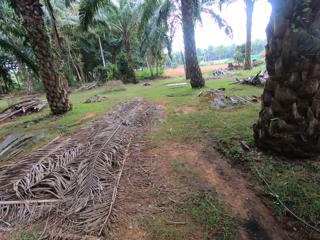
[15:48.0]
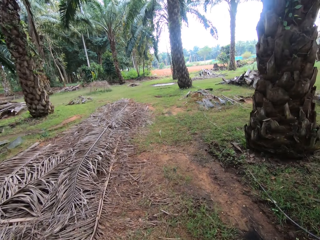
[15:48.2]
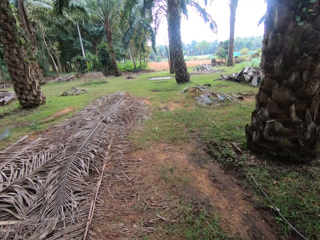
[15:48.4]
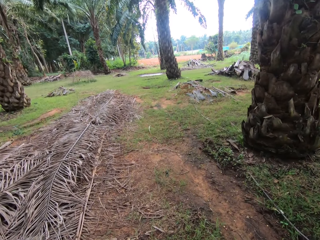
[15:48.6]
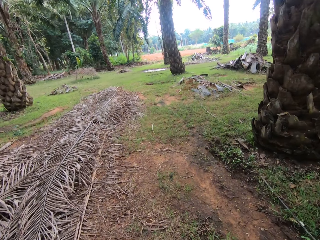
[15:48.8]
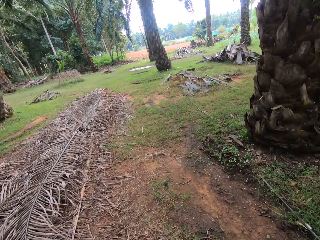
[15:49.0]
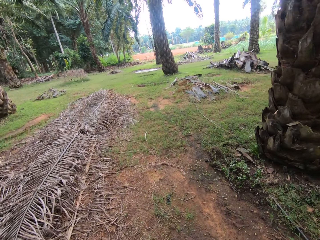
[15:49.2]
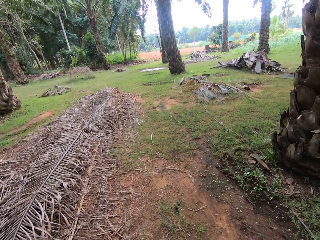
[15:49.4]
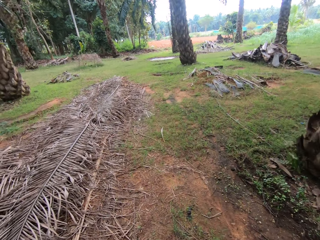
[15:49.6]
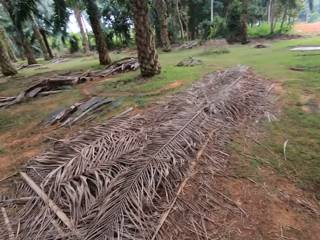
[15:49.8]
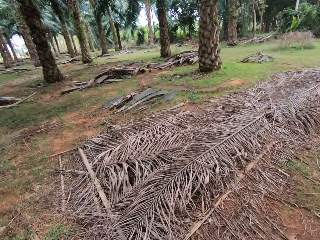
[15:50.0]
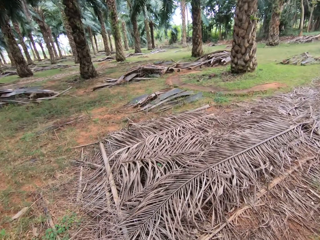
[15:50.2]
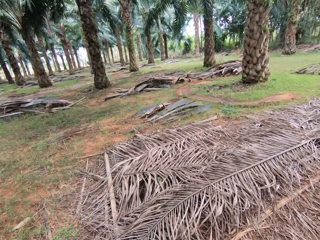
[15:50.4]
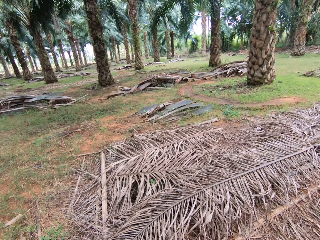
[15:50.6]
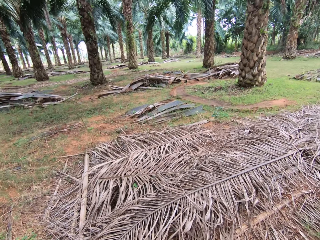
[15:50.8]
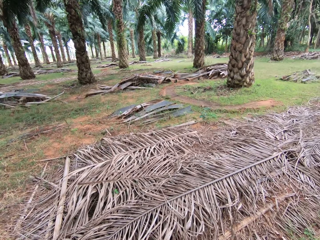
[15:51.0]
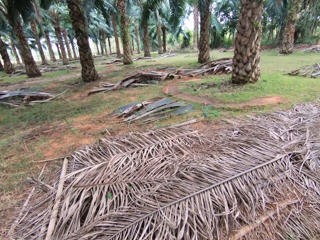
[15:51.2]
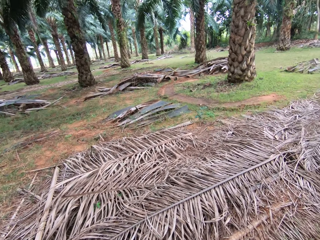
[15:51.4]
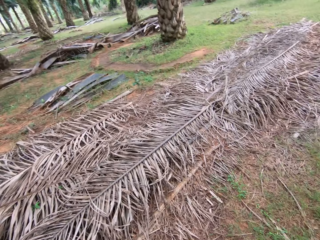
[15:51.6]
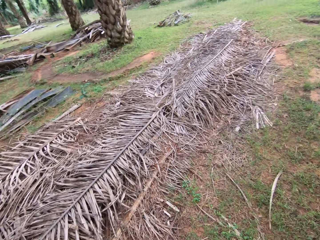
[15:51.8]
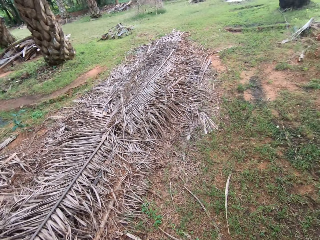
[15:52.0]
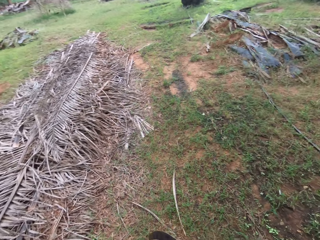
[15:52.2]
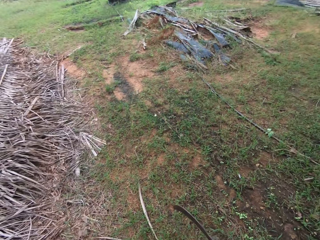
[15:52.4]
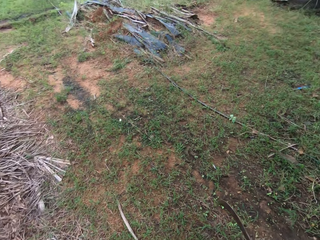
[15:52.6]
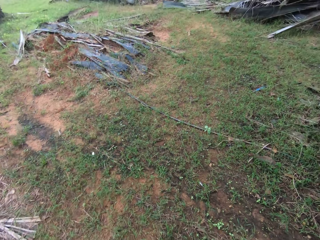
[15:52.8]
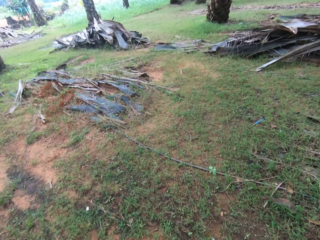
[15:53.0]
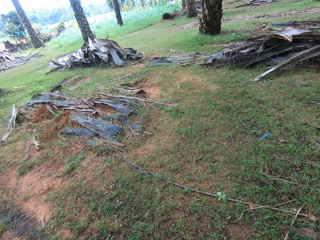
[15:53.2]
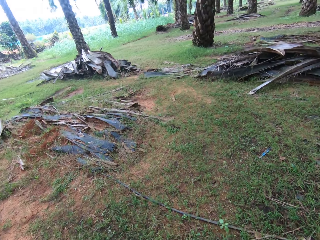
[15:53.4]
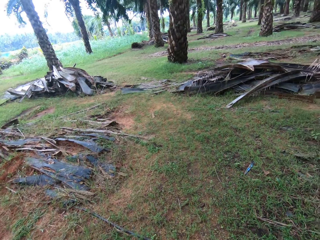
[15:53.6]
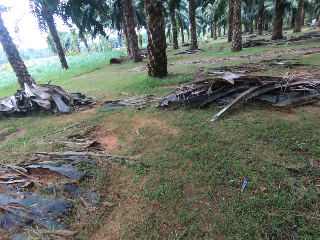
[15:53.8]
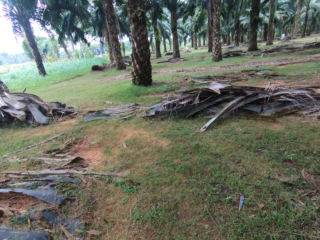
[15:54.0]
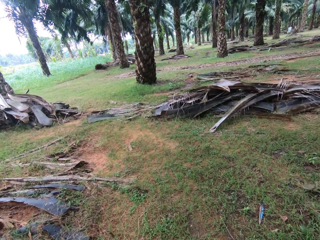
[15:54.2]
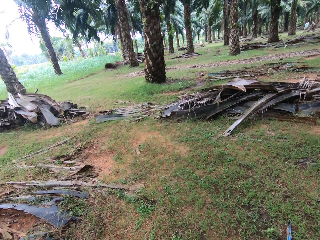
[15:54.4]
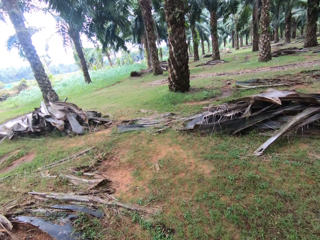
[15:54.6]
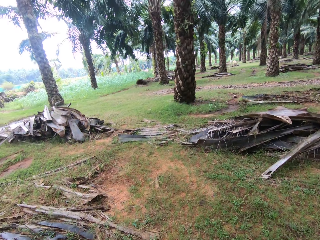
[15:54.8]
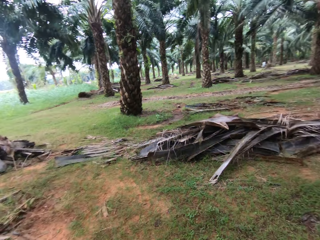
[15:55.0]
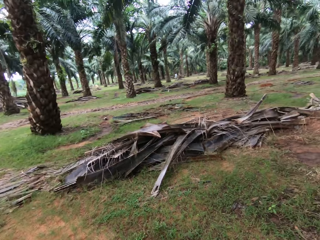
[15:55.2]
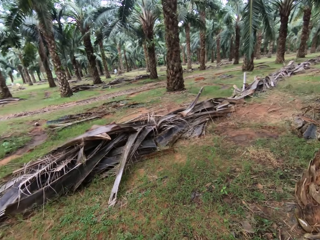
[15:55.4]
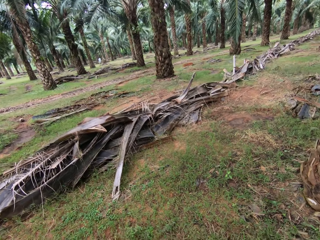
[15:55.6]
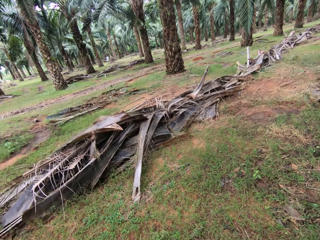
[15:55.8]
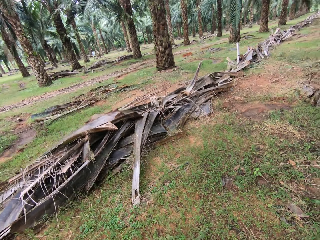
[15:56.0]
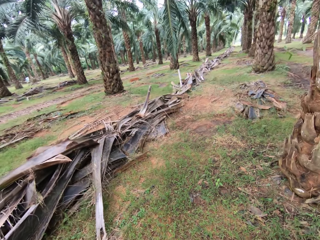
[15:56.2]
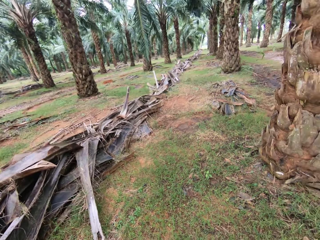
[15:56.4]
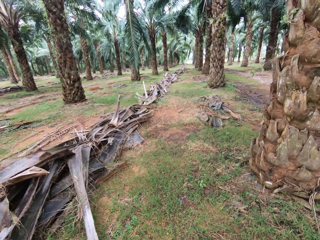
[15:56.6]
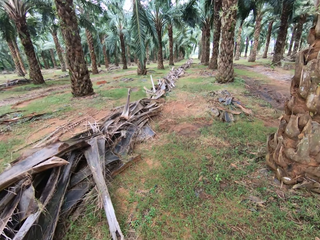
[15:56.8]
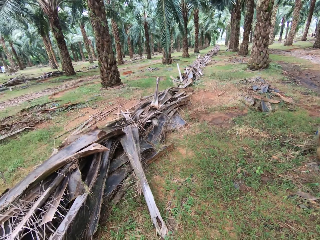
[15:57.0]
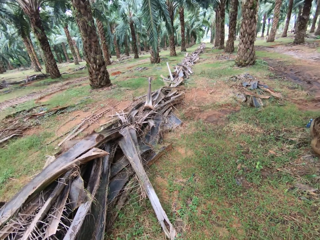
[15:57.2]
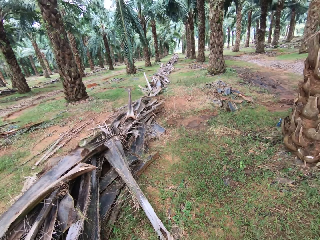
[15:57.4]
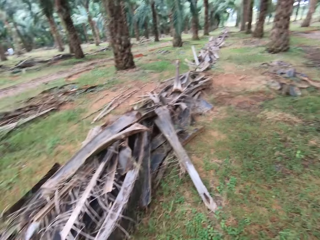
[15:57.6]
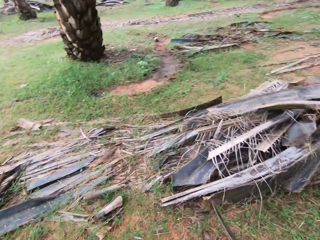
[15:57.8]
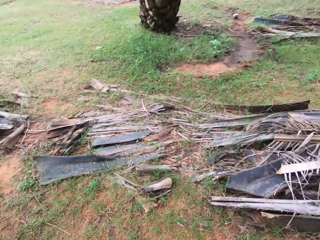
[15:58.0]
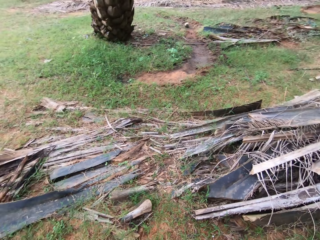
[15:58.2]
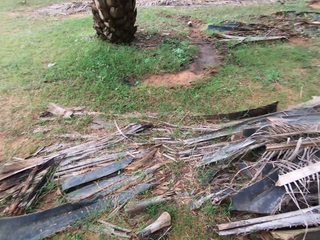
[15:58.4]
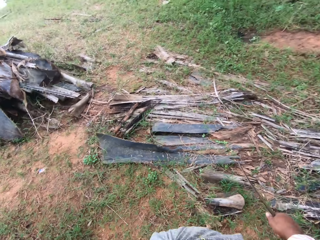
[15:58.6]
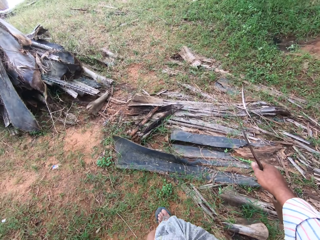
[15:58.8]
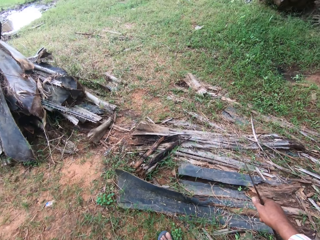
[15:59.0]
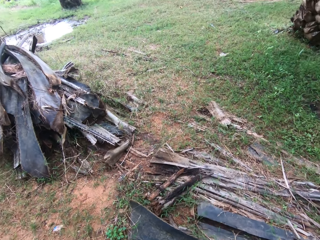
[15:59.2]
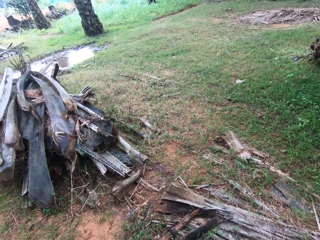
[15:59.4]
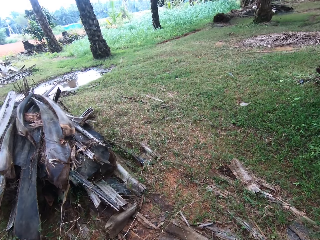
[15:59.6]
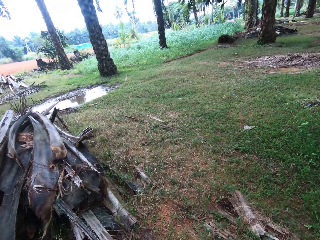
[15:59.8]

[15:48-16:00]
The camera wearer walks around.

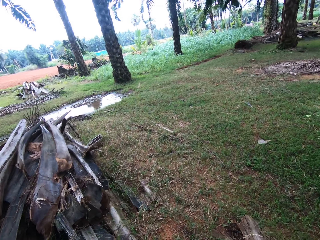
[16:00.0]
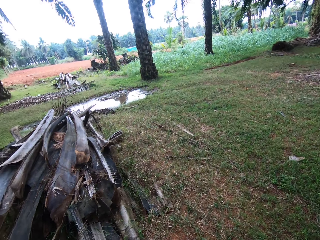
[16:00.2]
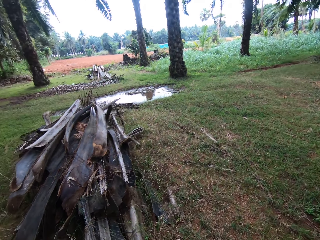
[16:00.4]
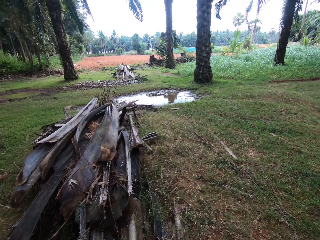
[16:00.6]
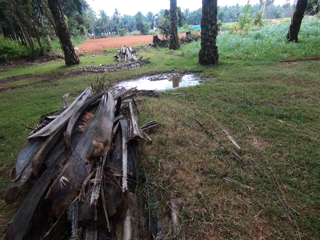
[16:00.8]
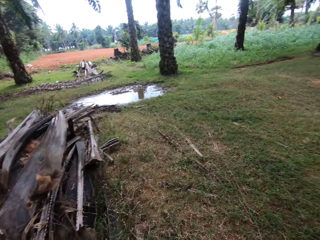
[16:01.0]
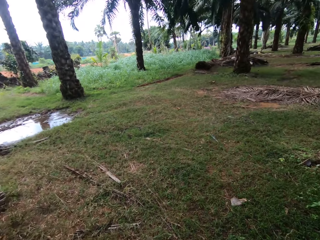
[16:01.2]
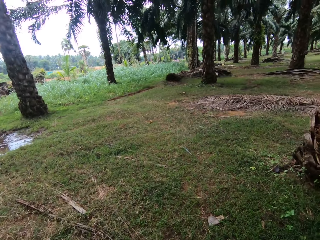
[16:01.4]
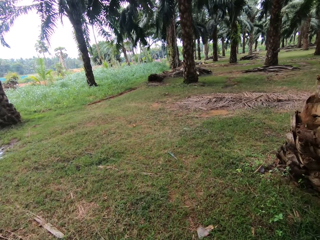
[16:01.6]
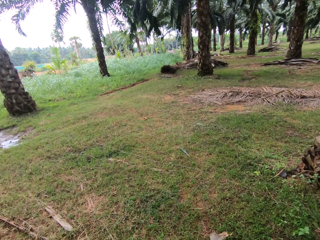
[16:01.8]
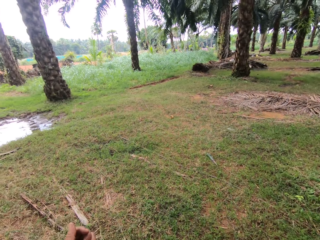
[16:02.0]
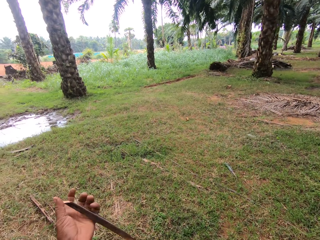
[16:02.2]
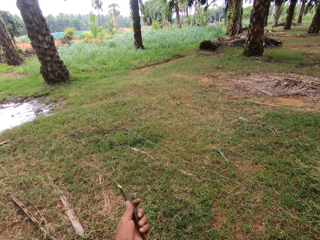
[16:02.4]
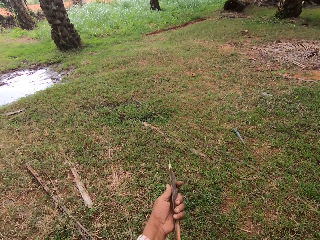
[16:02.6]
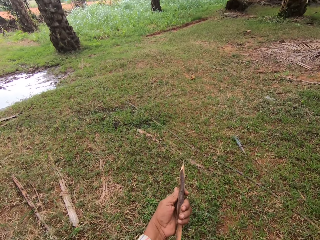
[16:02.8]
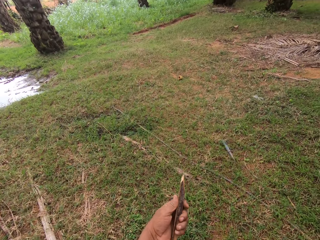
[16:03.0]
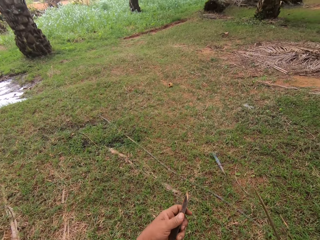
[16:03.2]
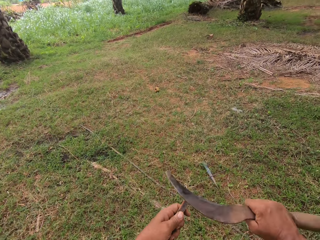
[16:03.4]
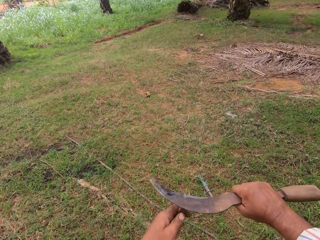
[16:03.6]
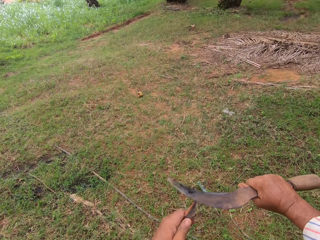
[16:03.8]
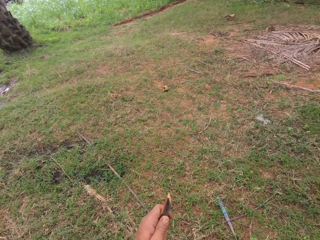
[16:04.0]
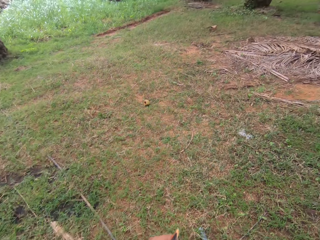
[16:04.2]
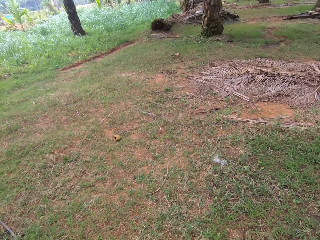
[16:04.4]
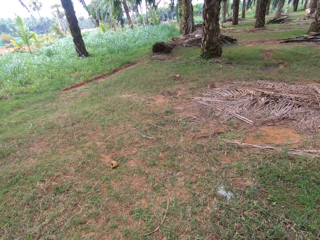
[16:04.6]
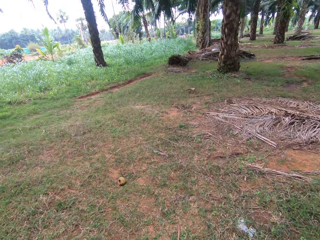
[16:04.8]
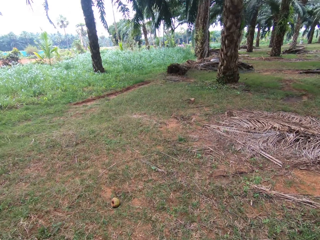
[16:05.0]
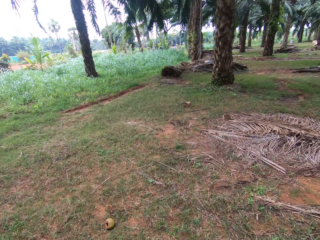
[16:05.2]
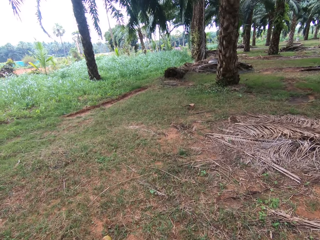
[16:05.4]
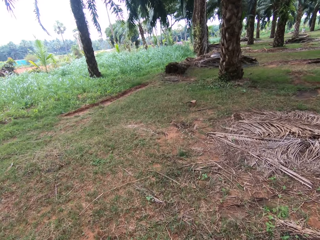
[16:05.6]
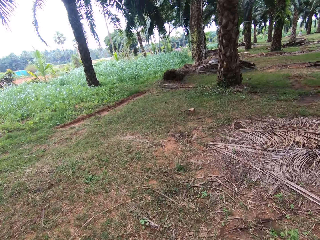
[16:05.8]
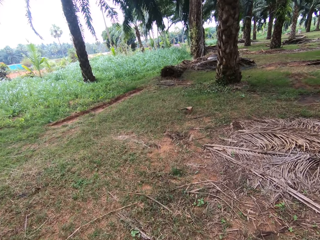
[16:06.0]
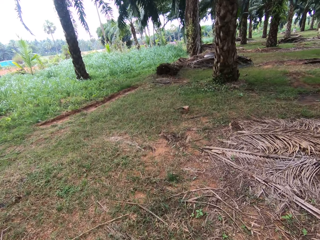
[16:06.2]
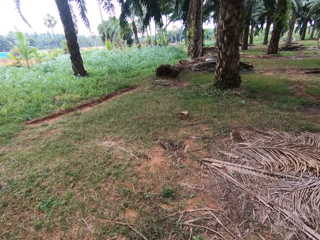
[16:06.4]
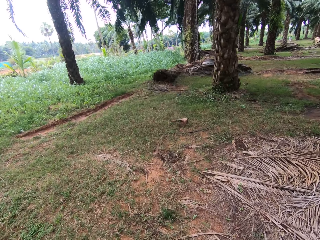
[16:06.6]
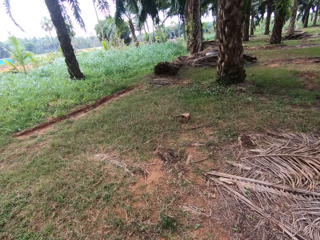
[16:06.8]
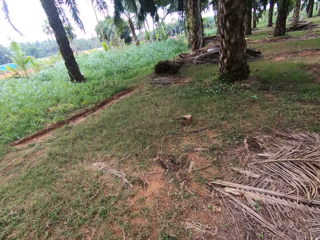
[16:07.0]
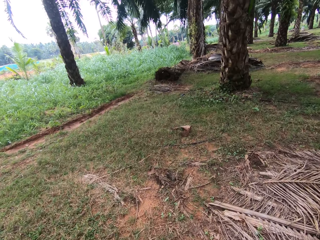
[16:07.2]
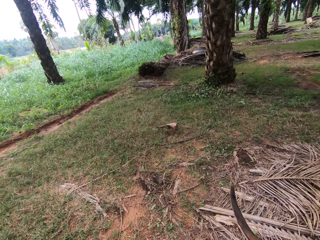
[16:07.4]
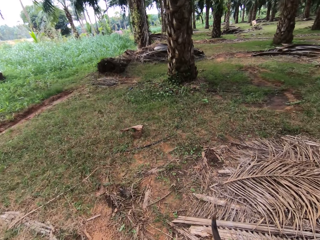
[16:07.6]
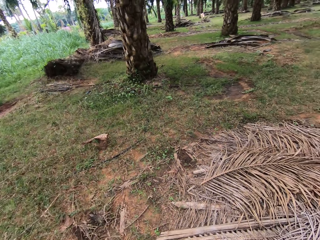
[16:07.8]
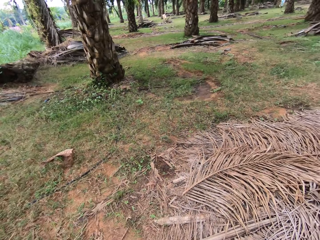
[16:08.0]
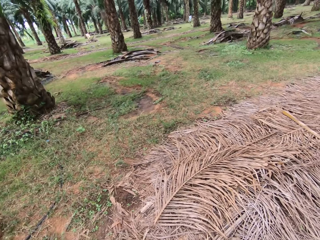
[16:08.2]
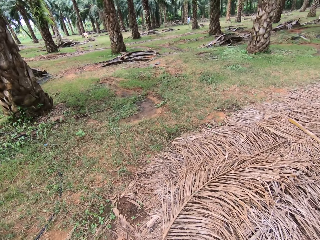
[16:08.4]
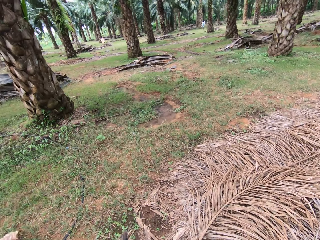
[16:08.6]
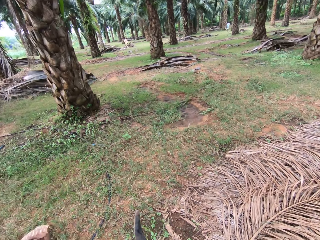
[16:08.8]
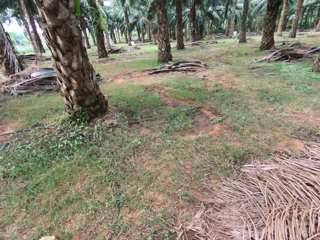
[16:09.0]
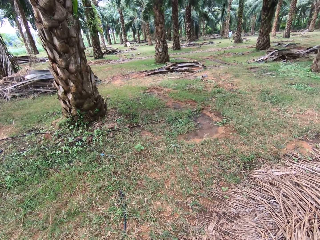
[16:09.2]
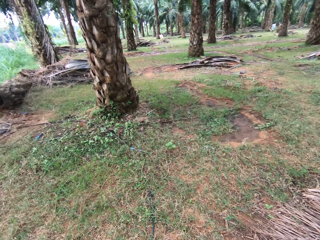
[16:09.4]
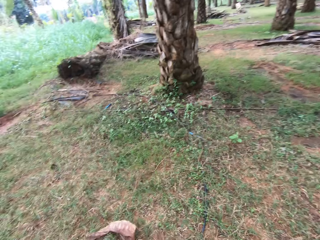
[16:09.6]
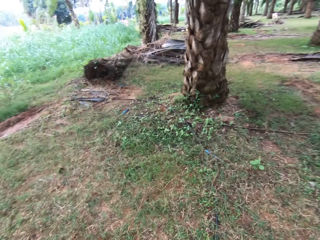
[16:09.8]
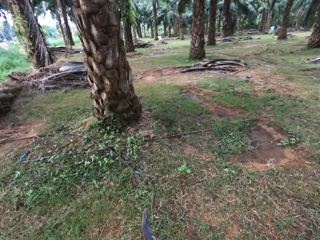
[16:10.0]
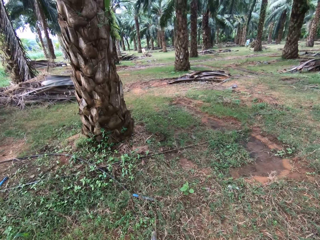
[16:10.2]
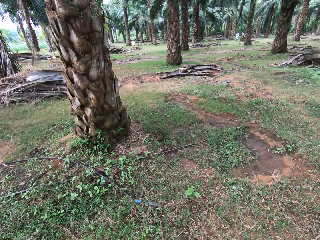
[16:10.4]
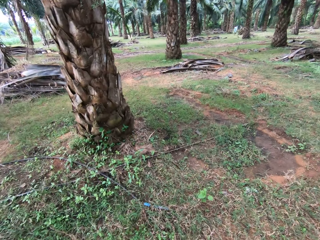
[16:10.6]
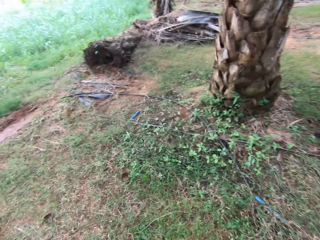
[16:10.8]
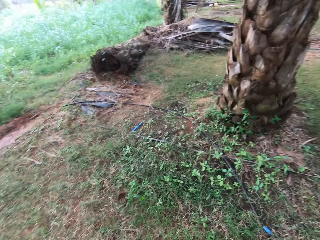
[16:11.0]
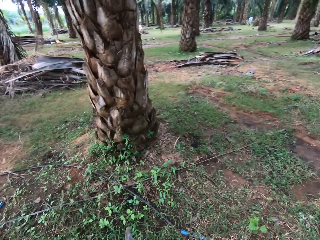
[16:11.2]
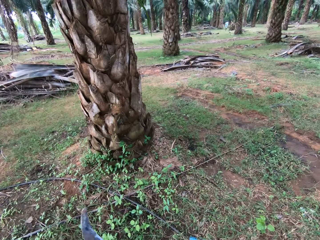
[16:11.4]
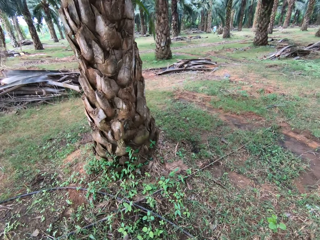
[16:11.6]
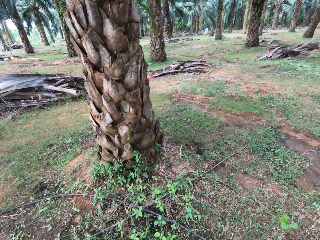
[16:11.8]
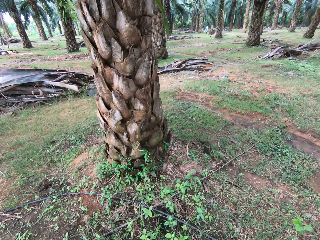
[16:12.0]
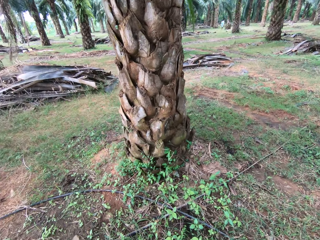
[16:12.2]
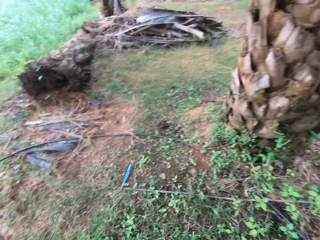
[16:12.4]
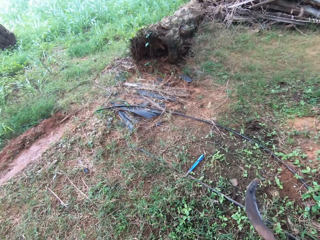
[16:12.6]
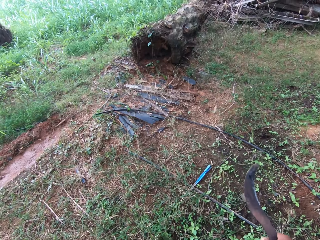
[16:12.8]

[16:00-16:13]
The camera wearer looks at the stick. They trim the end of the stick with the machete or sickle. They walk around.
